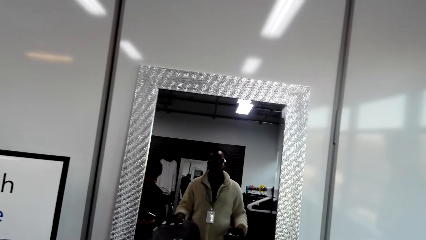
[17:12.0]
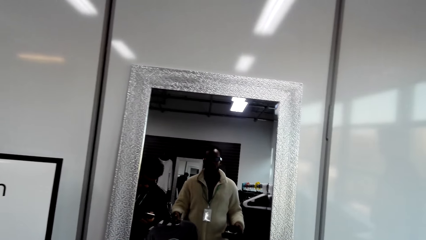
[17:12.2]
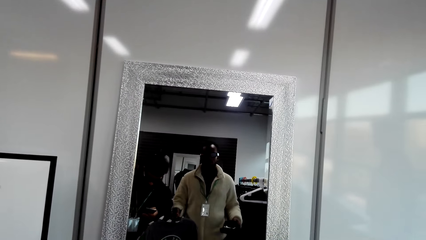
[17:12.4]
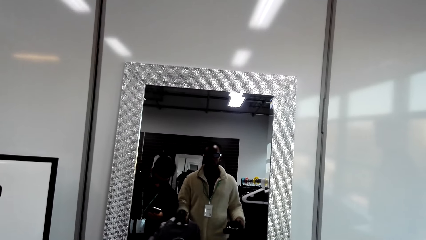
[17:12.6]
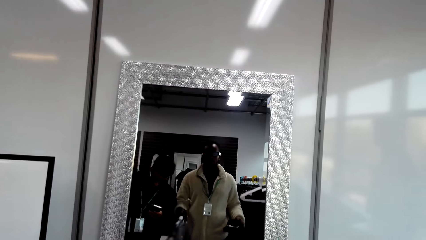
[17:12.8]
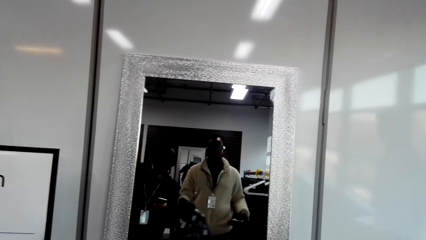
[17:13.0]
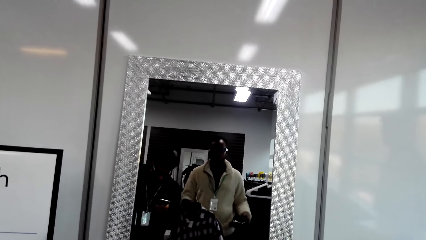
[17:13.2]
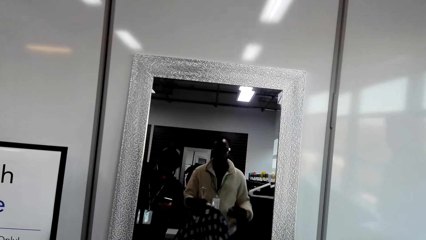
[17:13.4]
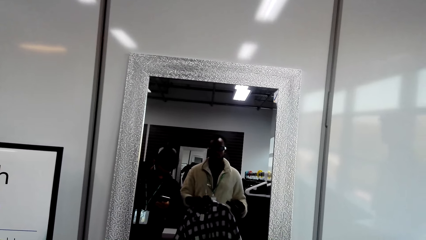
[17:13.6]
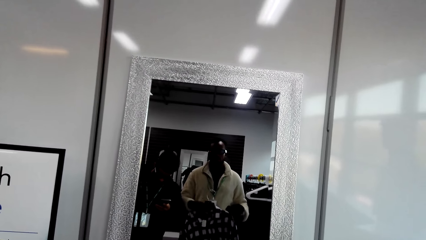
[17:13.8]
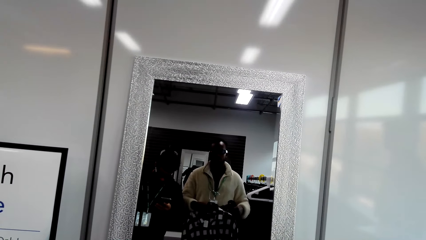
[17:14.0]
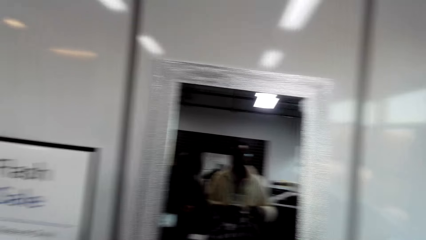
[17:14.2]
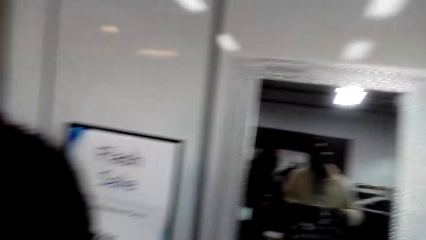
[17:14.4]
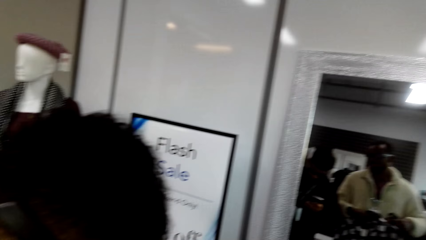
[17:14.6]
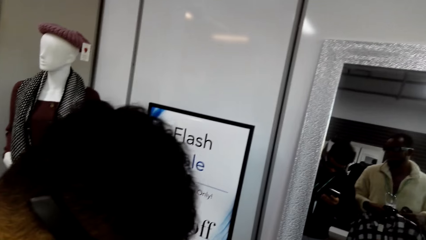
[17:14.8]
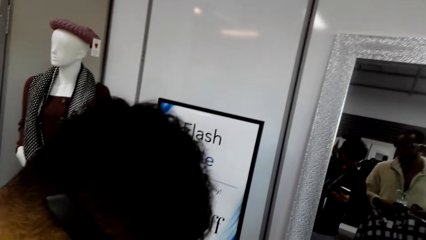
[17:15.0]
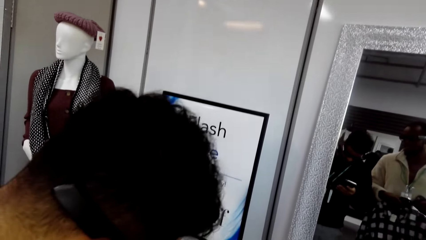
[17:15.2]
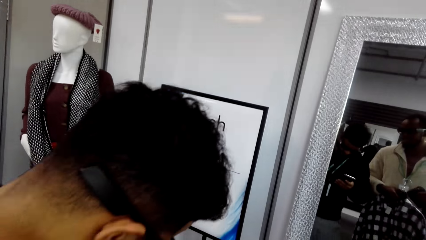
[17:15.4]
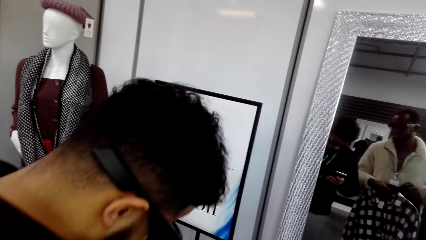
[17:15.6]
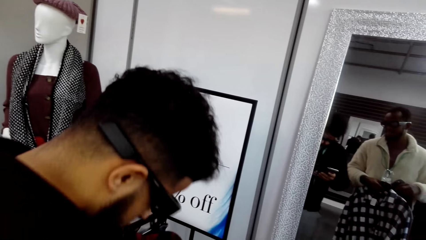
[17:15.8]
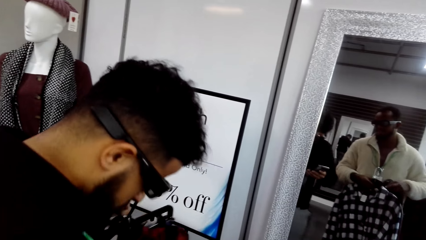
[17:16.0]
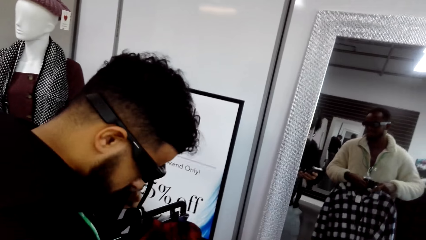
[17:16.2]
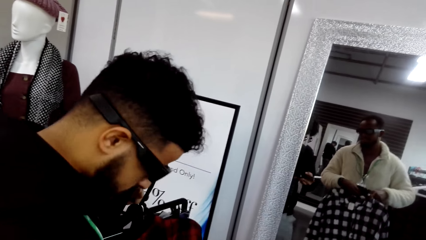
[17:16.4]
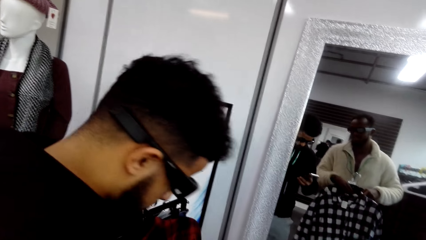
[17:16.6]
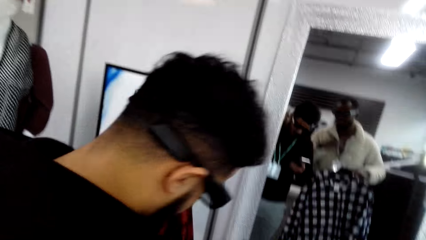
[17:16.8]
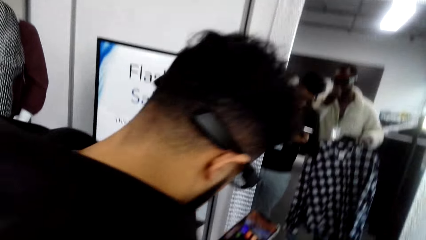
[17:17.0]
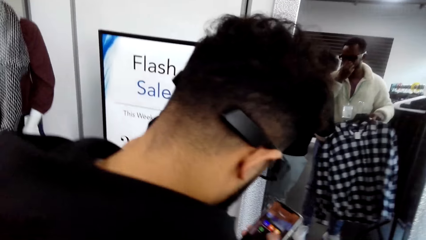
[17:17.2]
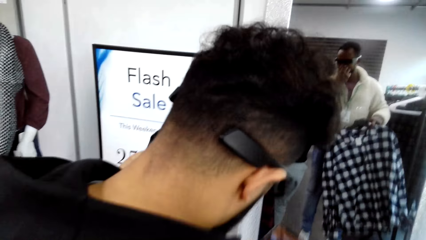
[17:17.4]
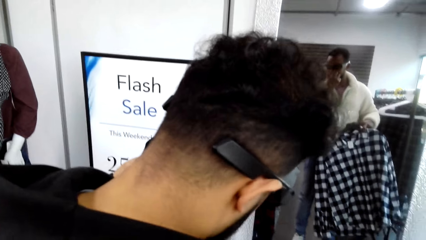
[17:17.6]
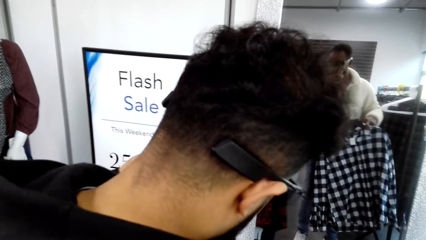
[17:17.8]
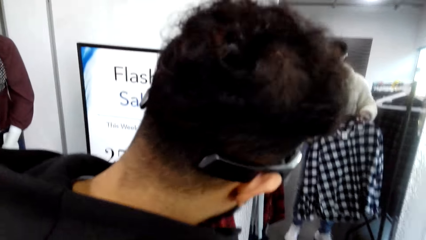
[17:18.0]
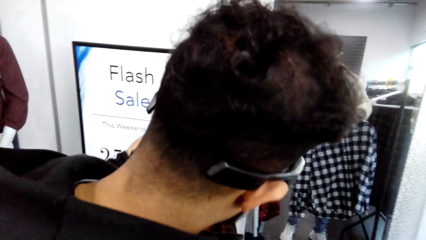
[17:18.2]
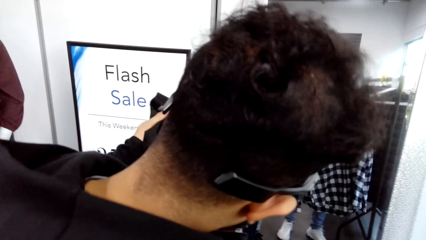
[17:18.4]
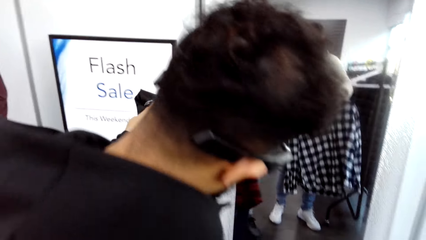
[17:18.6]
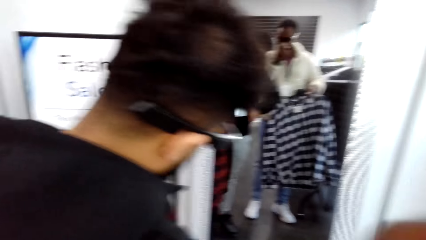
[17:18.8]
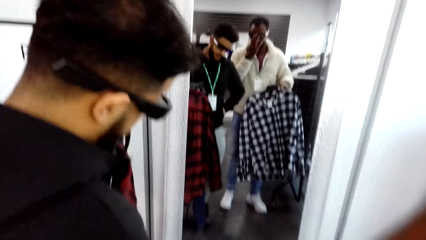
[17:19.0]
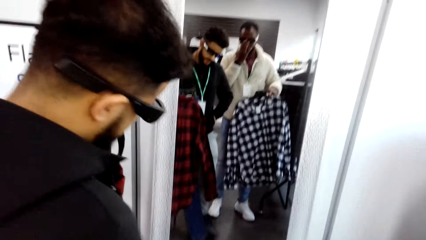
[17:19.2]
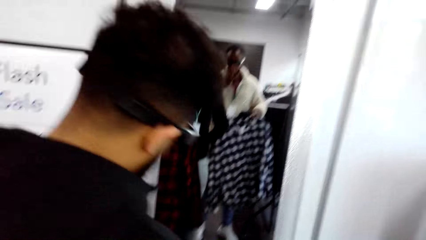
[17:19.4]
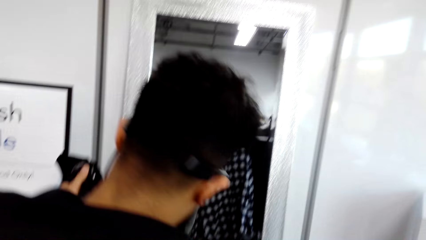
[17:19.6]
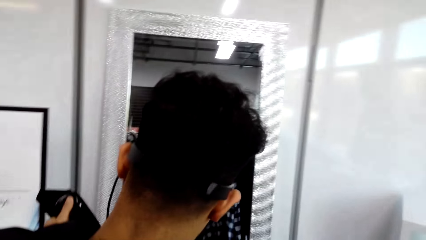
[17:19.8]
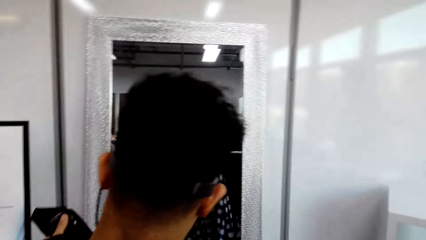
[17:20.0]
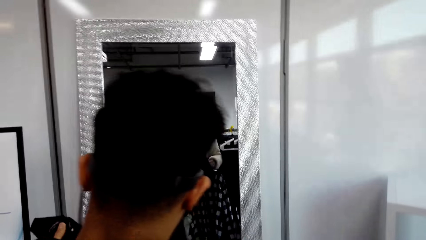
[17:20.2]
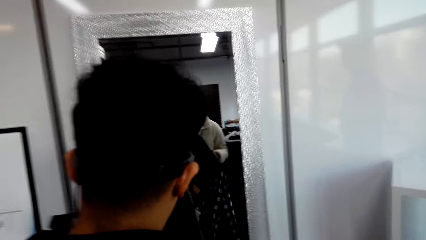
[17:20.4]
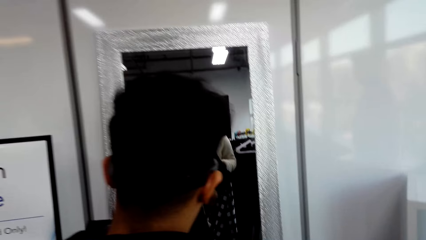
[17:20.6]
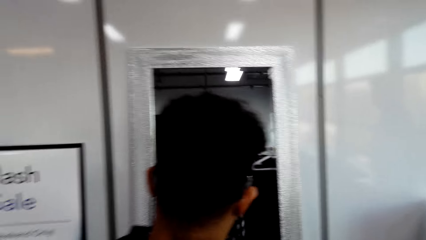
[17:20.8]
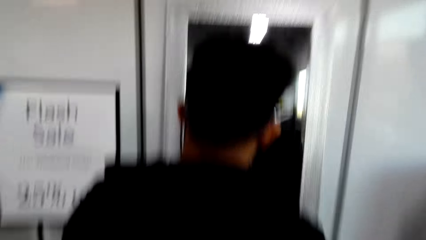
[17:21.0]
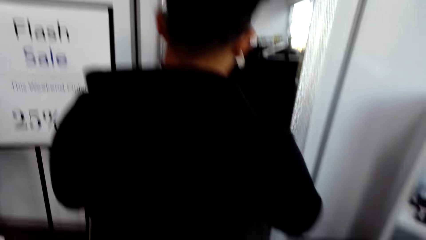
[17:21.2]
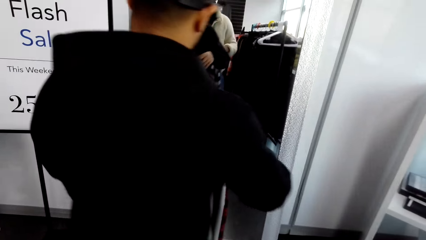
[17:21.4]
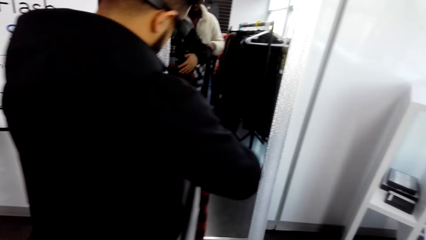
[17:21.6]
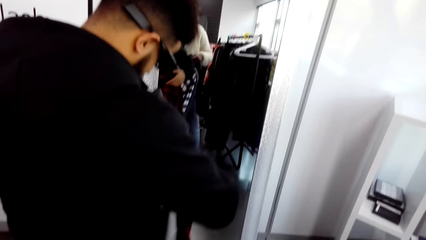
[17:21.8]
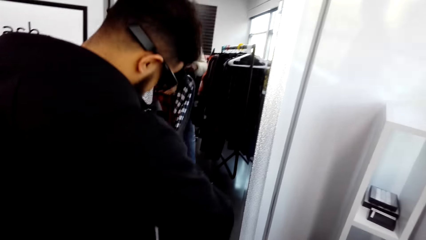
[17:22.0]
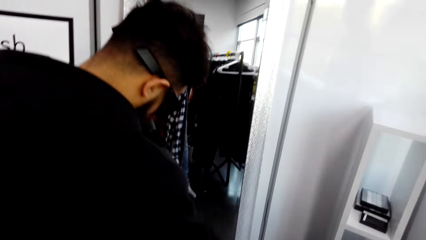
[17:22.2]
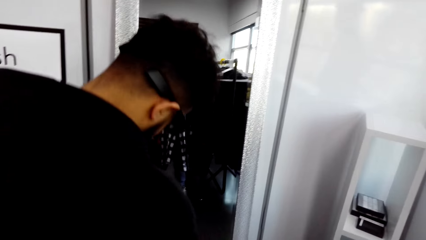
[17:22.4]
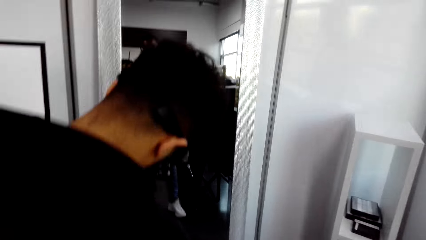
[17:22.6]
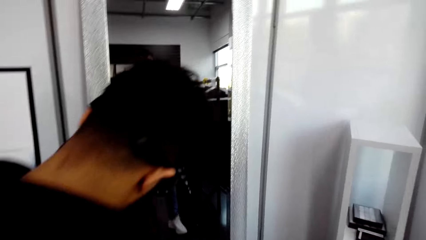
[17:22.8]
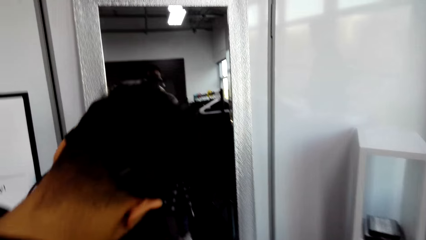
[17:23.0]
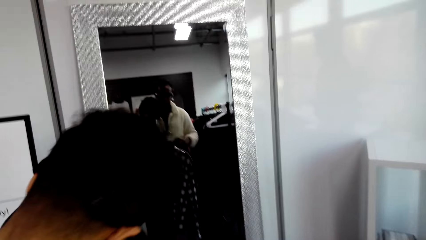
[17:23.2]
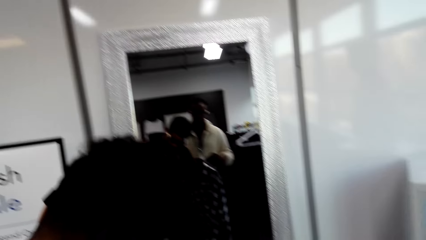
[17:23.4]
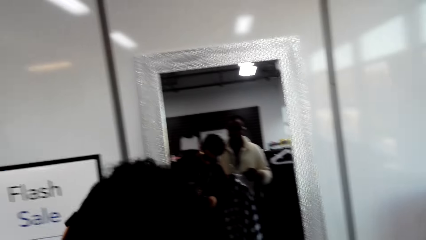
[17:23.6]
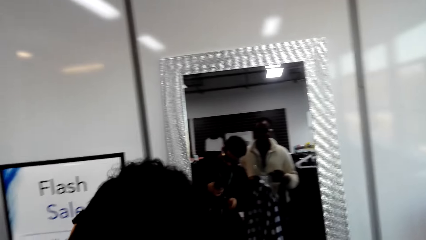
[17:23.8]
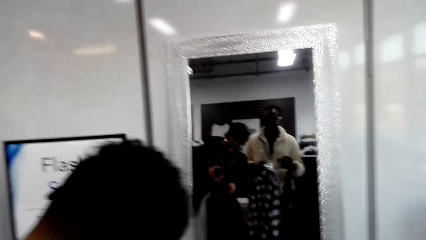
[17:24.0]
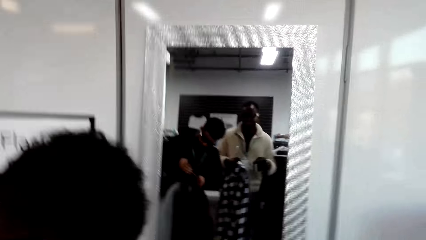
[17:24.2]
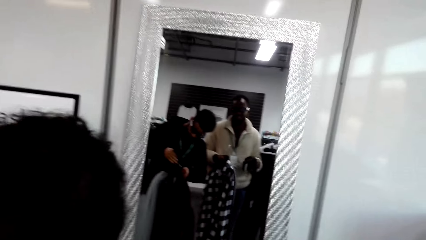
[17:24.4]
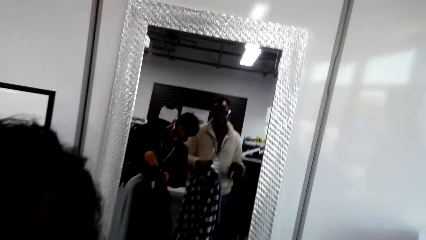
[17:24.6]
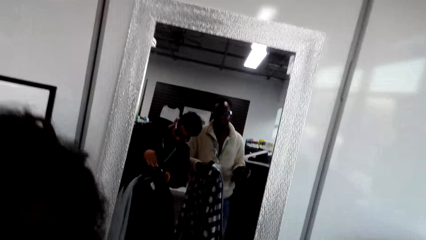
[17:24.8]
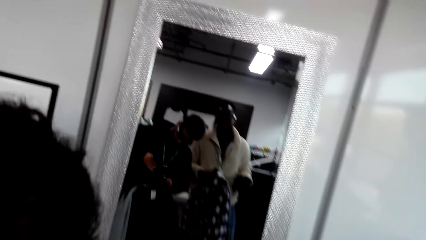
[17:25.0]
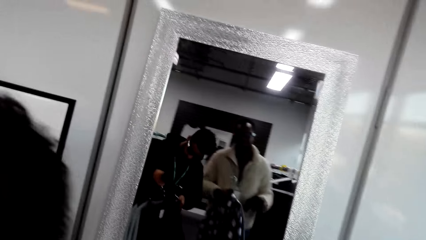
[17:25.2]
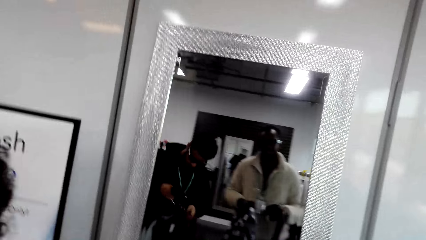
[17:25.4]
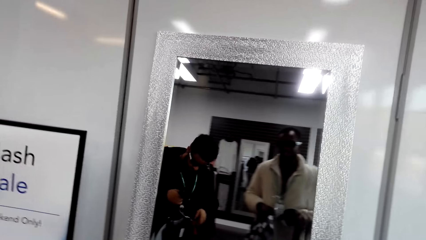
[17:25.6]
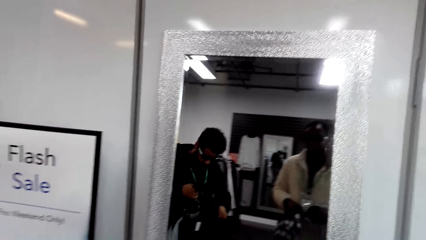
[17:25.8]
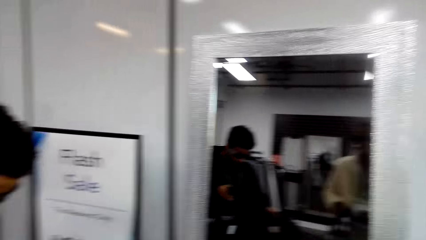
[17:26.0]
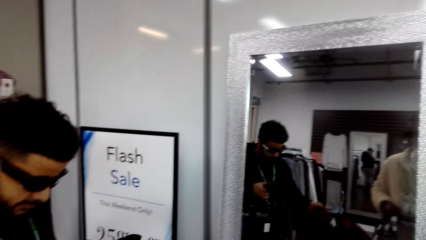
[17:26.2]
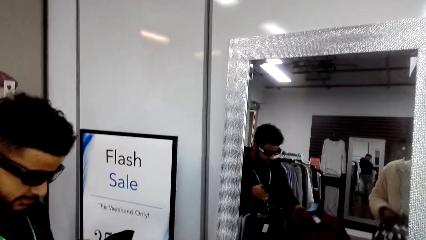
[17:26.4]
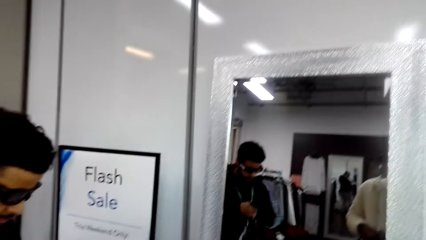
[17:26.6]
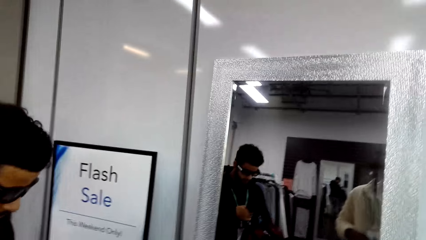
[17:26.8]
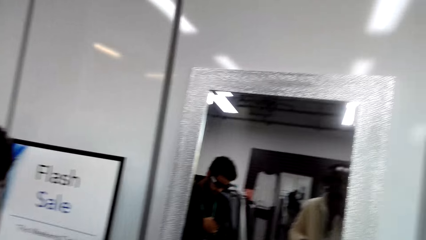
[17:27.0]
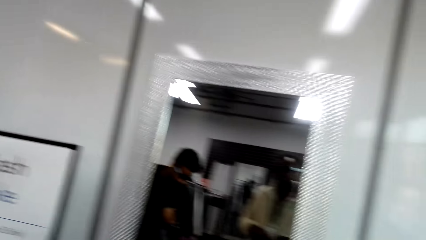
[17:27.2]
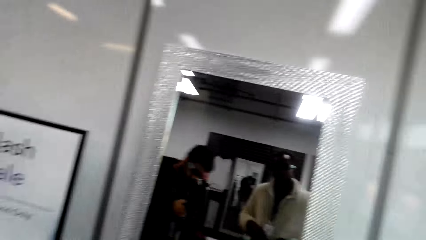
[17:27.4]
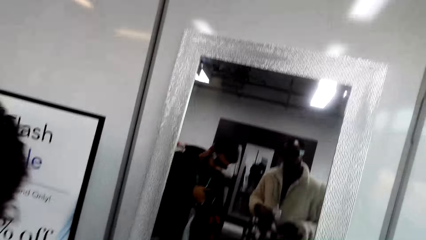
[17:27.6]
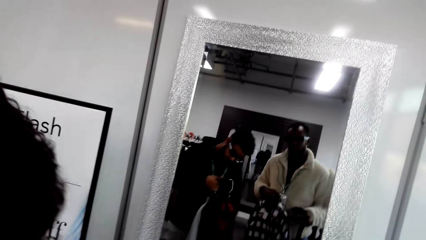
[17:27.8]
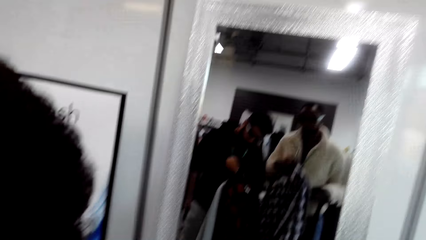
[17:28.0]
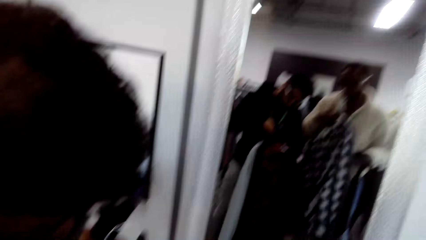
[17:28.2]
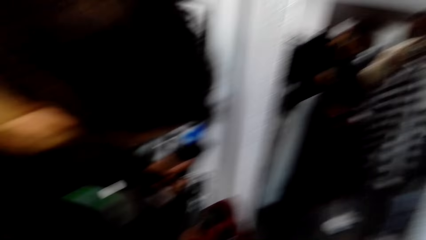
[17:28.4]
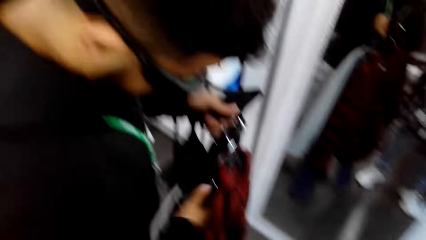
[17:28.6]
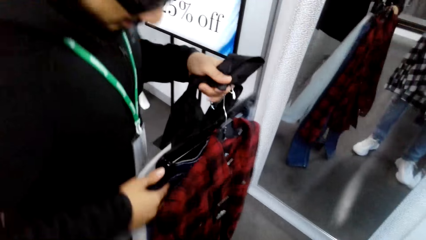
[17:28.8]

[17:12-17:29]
A man walks around the room. The man looks at the mirror. The camera wearer turns around the shop.
